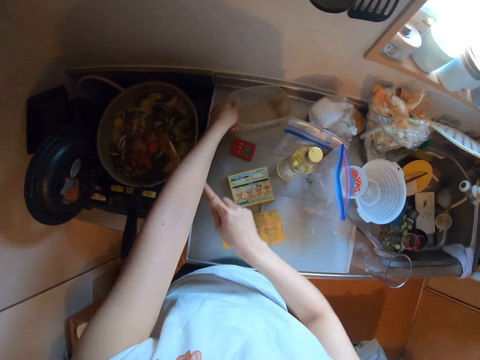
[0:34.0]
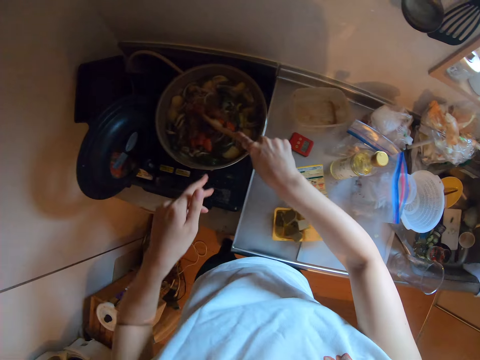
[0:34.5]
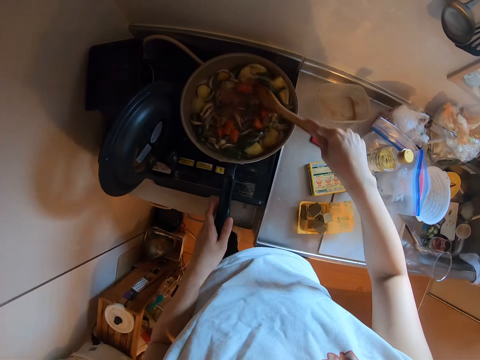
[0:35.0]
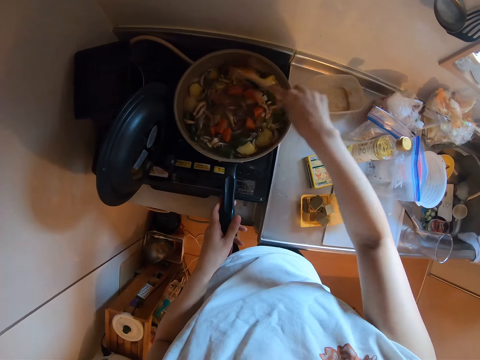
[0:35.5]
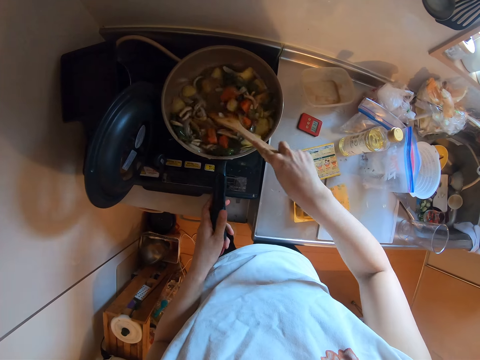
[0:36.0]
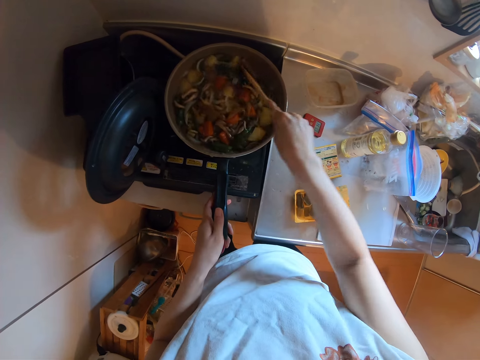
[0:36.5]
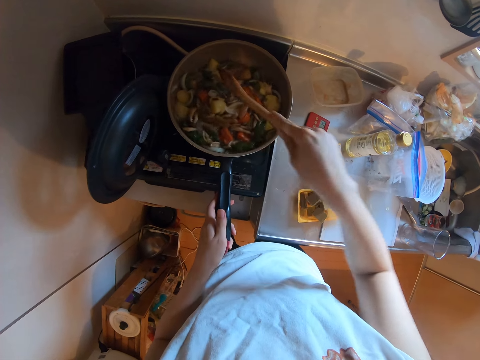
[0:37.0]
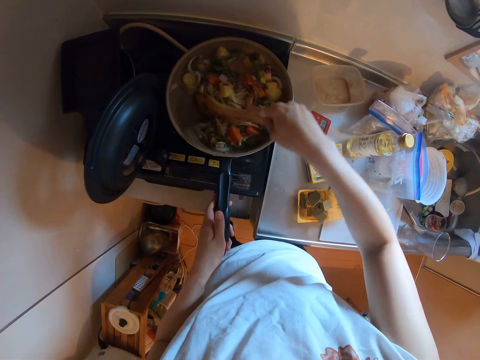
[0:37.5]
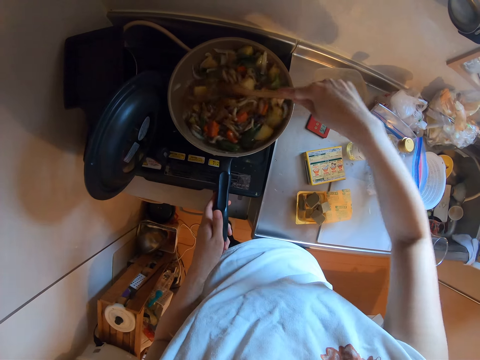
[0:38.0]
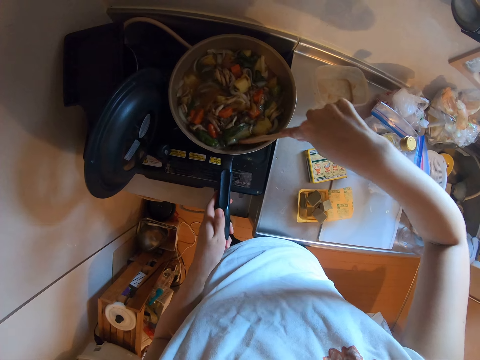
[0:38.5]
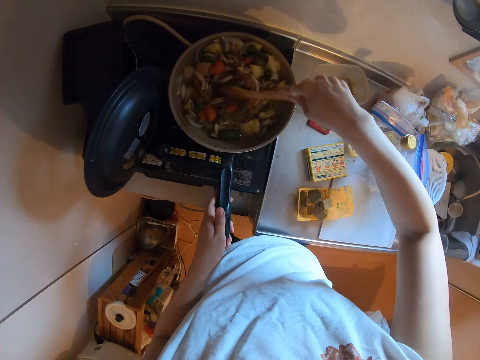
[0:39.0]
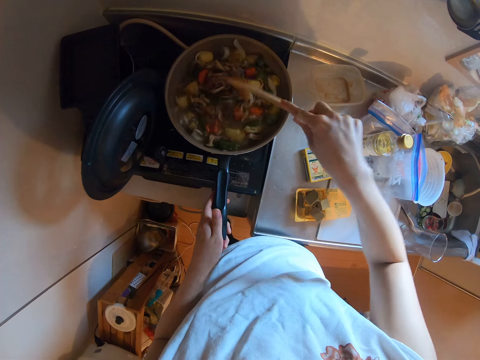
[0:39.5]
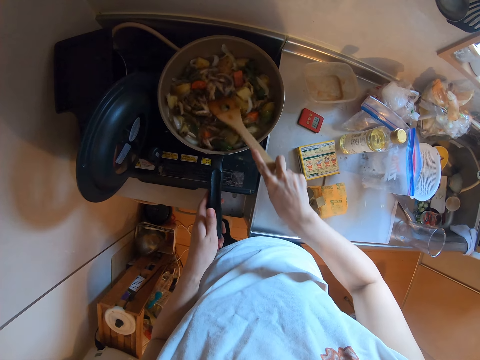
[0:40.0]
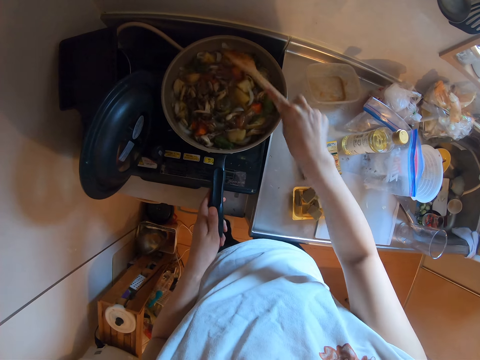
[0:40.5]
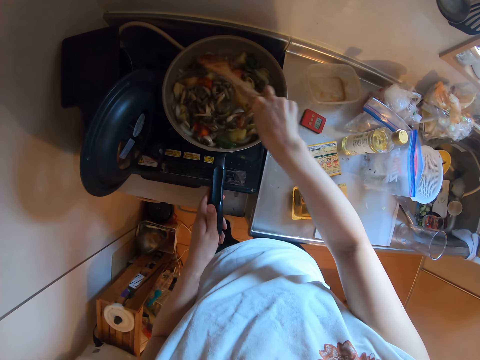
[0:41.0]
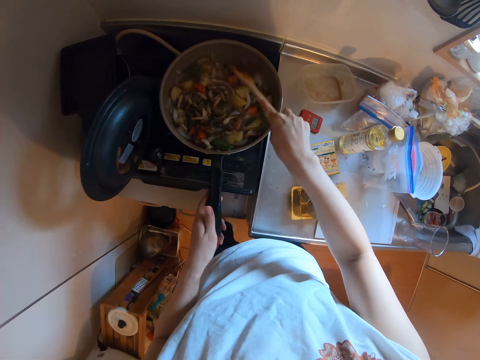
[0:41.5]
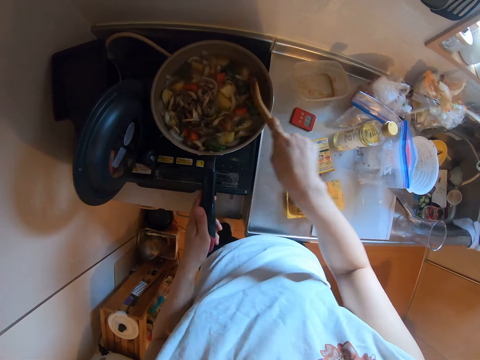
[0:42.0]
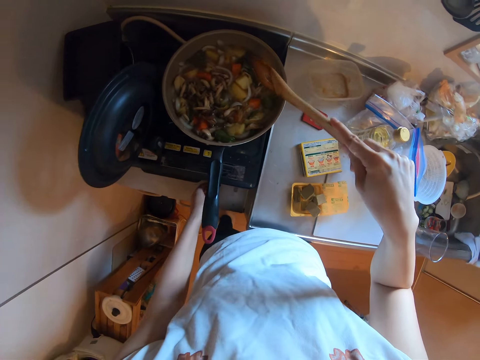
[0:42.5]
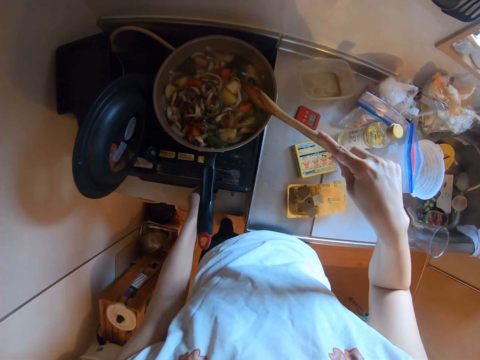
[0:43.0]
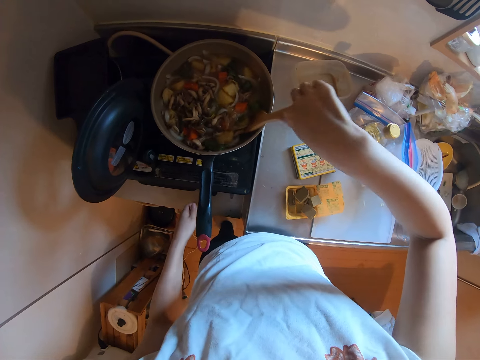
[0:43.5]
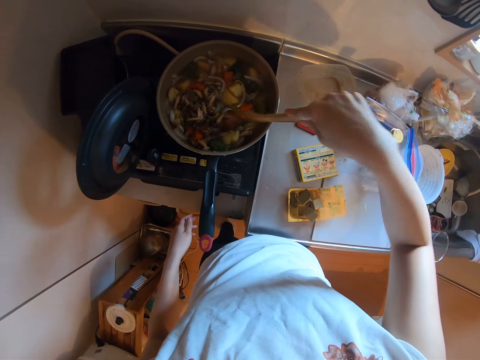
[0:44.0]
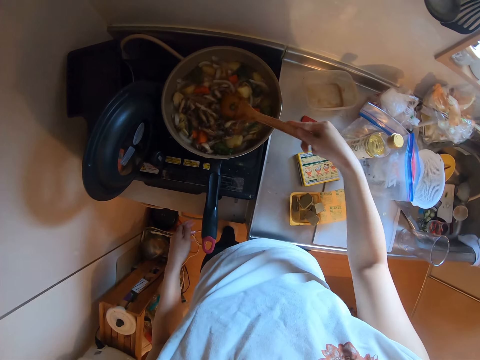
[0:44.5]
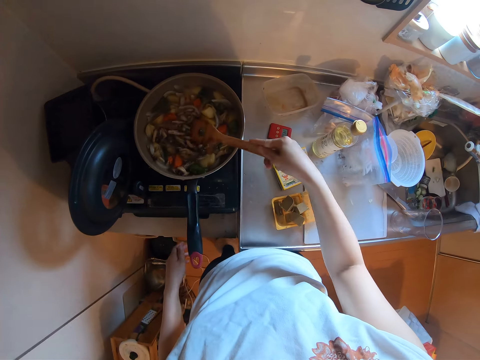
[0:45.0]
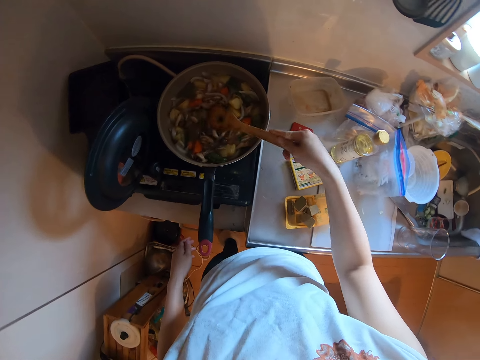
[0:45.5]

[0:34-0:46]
The camera wearer places the container on the bench. They stir the mushroom potato stew. They hold the cooking pan. They hold the wooden spatula and unhand the cooking pan. They adjust the heat of the cooker. They stir the mushroom potato stew.

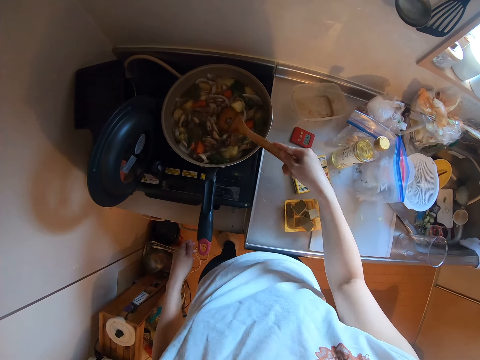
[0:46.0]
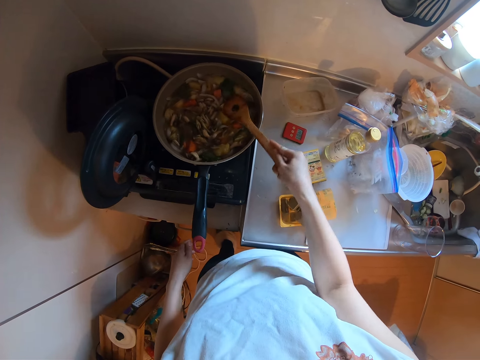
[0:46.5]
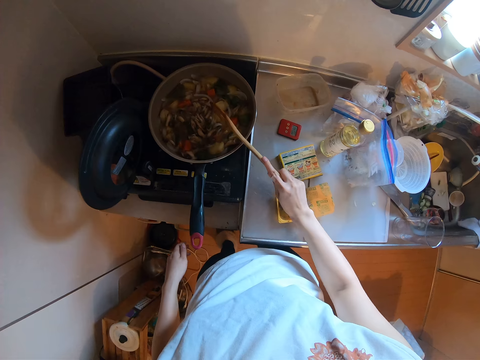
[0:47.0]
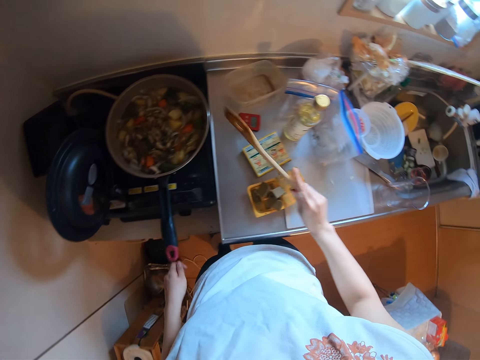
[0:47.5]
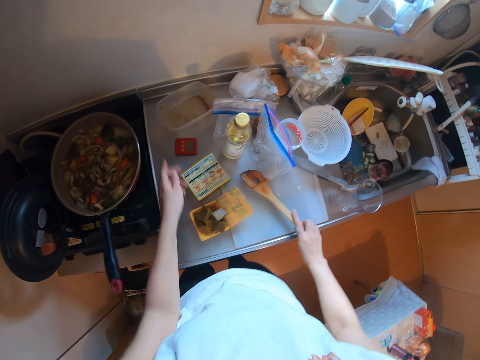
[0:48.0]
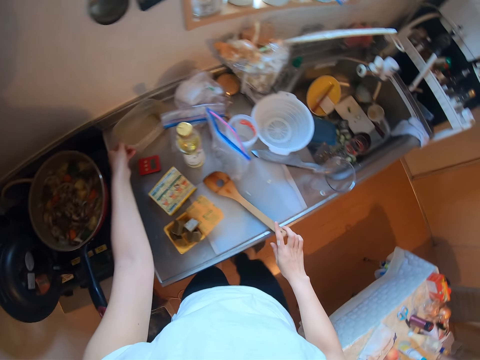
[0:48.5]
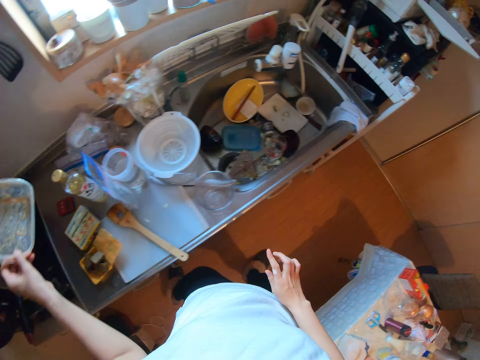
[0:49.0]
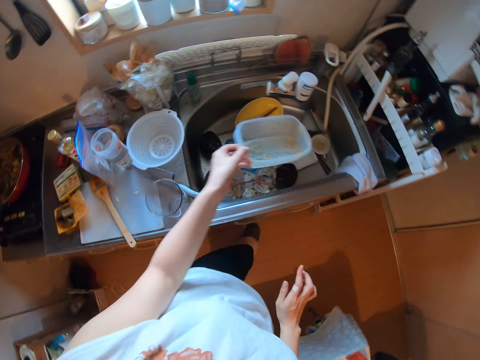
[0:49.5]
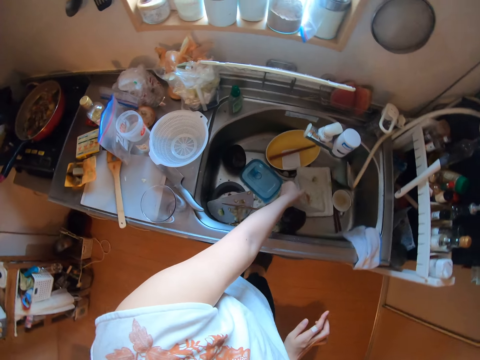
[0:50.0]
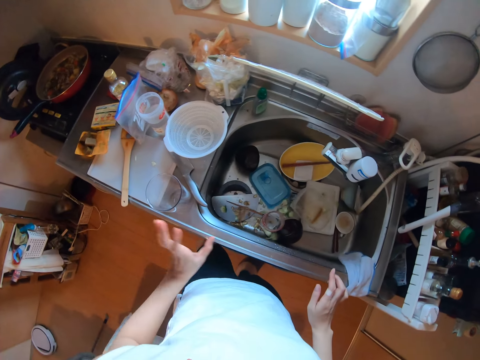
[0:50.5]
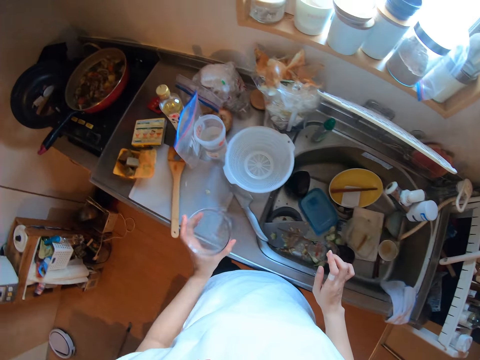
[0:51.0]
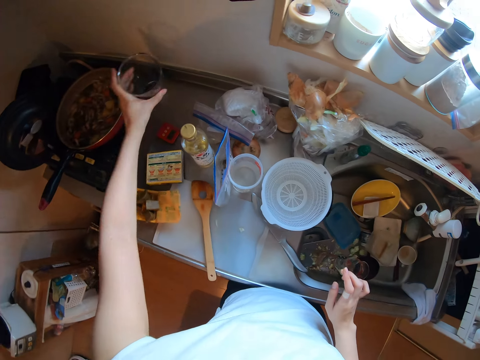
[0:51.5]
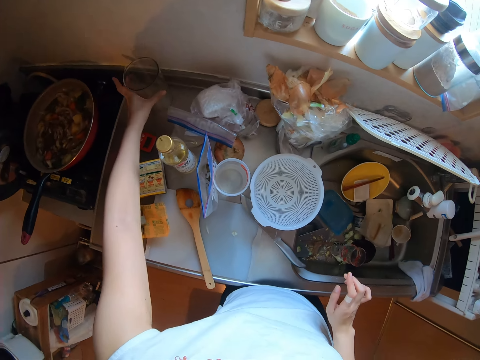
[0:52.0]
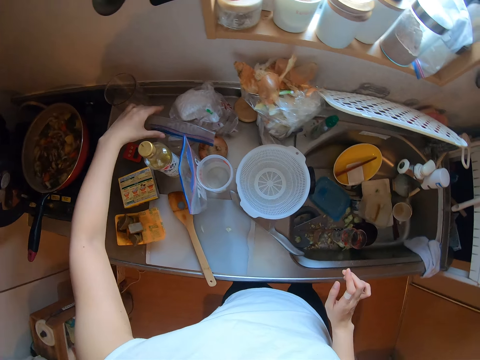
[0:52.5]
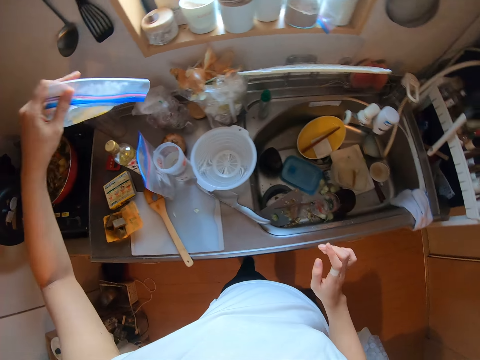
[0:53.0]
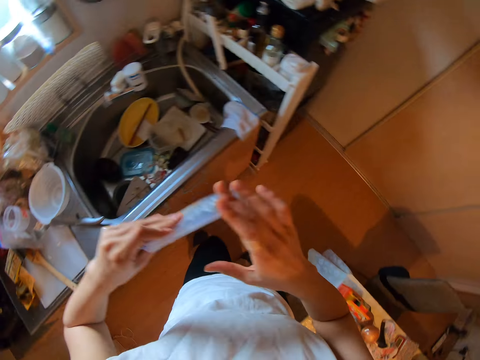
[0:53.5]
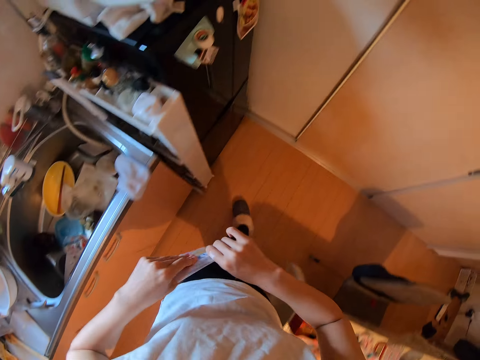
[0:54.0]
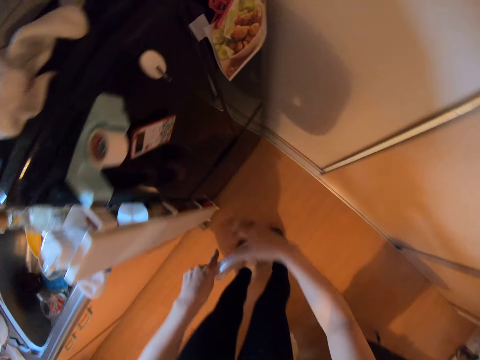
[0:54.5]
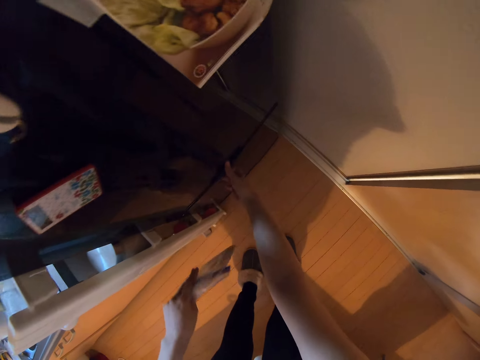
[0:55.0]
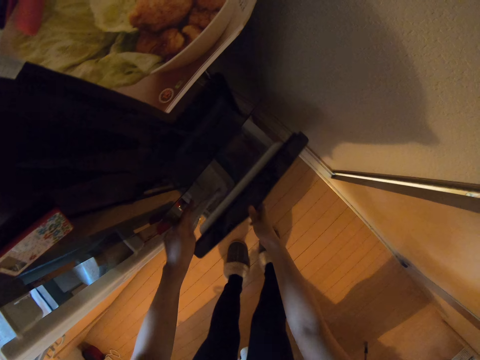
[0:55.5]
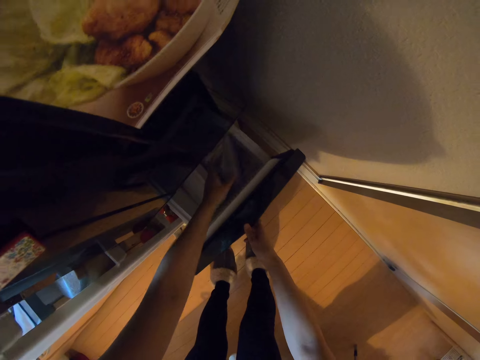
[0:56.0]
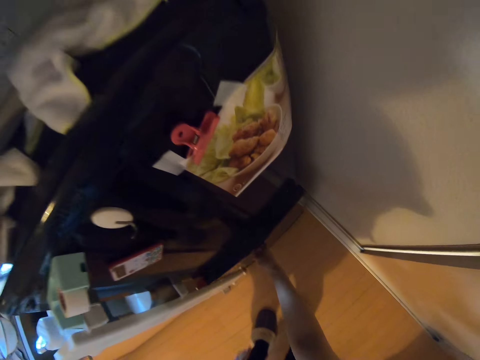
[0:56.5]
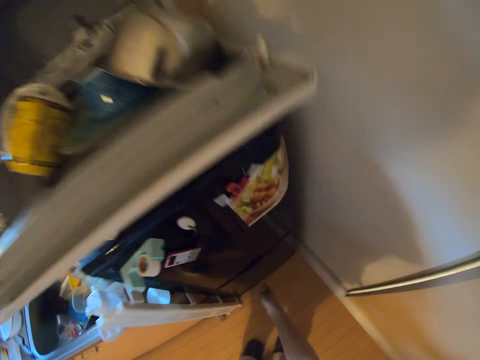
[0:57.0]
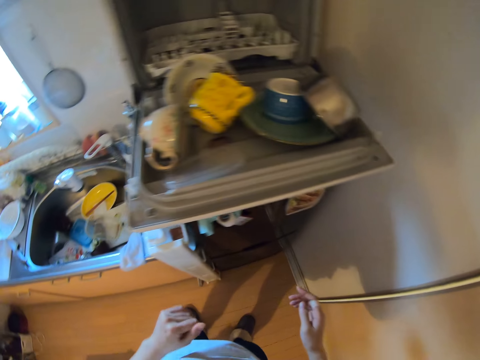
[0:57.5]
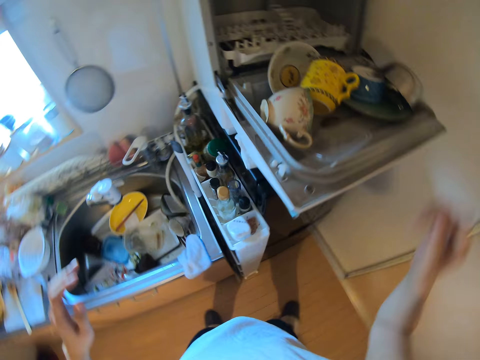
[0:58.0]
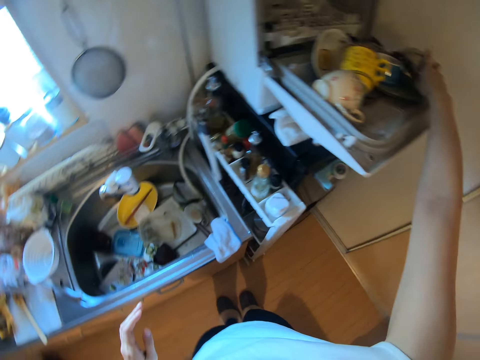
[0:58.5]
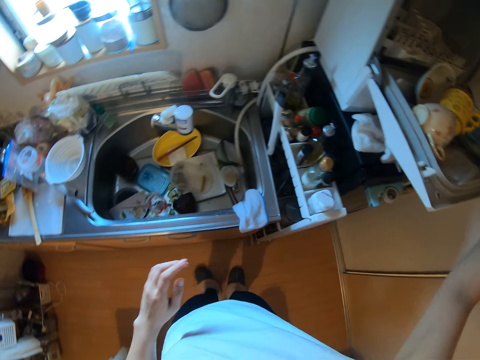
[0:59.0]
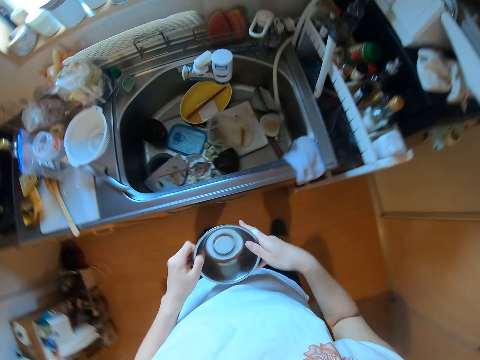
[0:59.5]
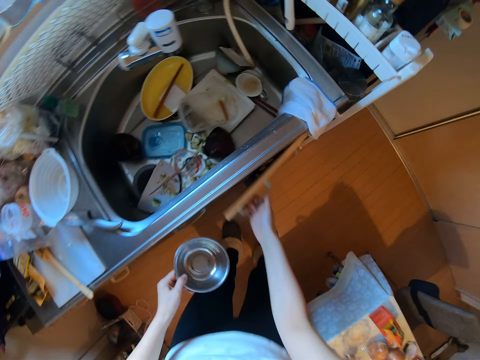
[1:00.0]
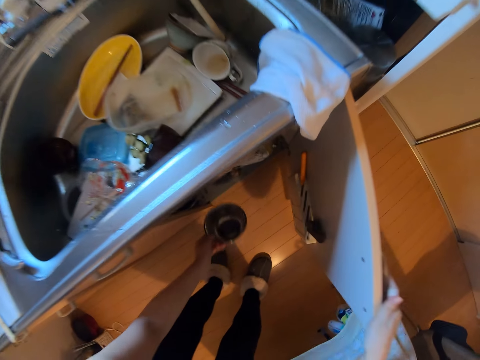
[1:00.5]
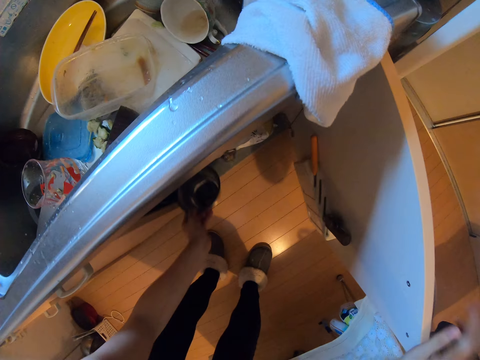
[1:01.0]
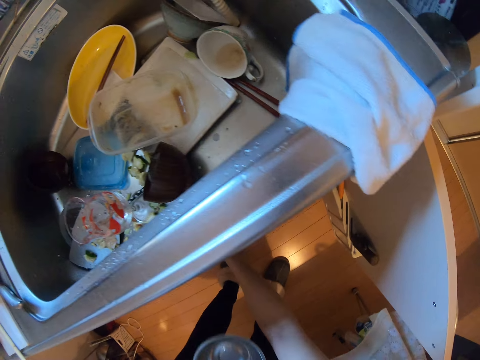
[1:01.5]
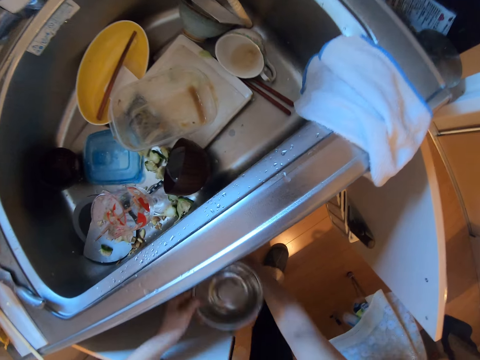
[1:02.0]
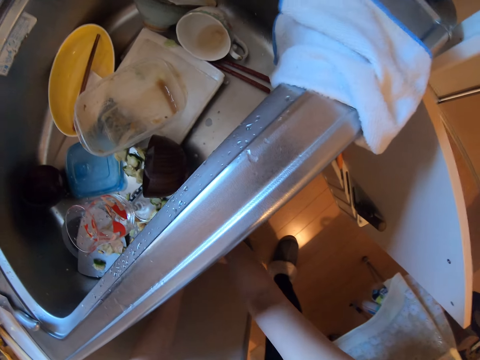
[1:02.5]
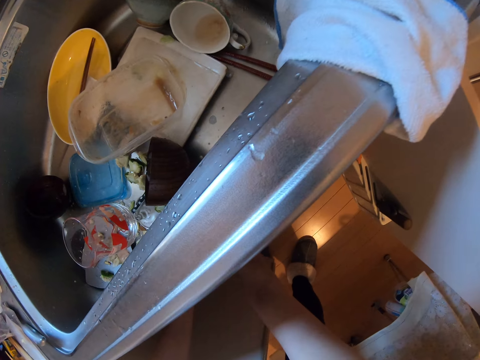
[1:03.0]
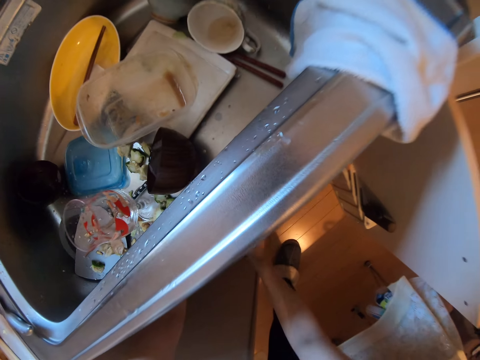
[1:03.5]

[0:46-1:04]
The camera wearer shakes the wooden spatula. They place the wooden spatula on the plastic chopping board. They pick up the container. They walk in the room. They put the container in the sink. They pick up a tumbler. They place the tumbler on the bench. They pick up the plastic package bag. They walk in the room. They press the plastic package bag. They fold the bag. They open the fridge drawer. They put the plastic package bag in the fridge drawer. They close the fridge drawer. They walk in the room. They pick up a bowl. They open the cabinet door. They put the bowl in the cabinet. They lift the bowl. They open the cabinet door. They put the bowl in the cabinet.
